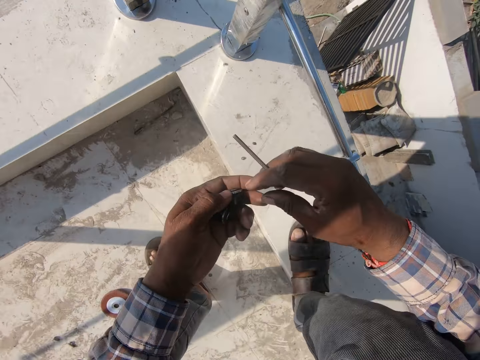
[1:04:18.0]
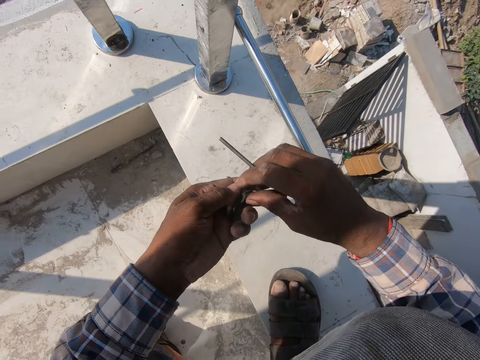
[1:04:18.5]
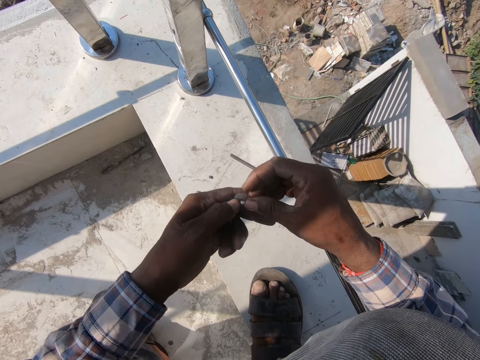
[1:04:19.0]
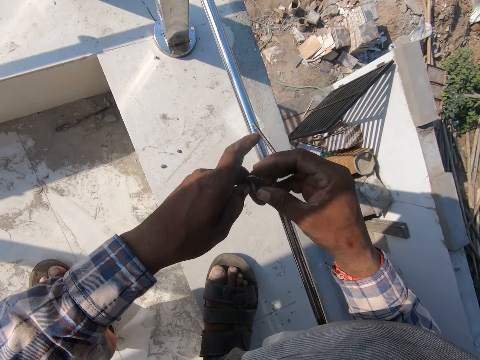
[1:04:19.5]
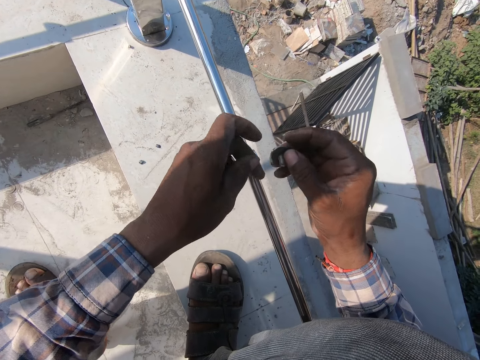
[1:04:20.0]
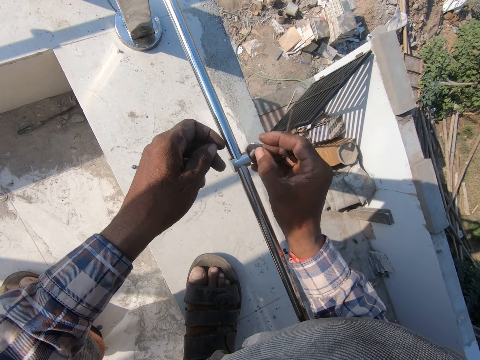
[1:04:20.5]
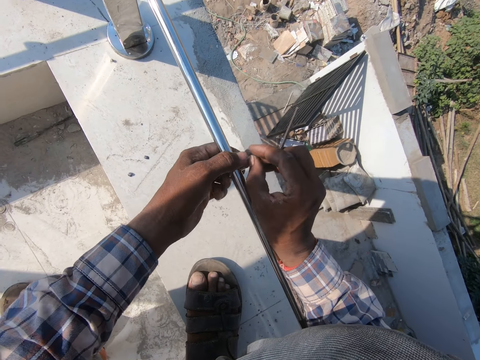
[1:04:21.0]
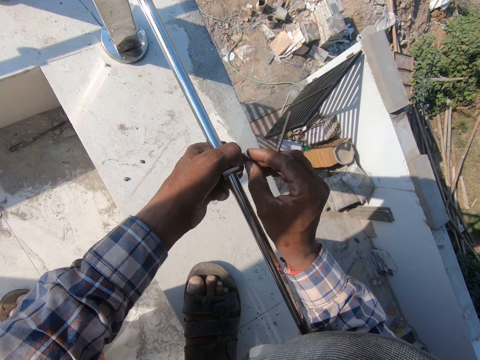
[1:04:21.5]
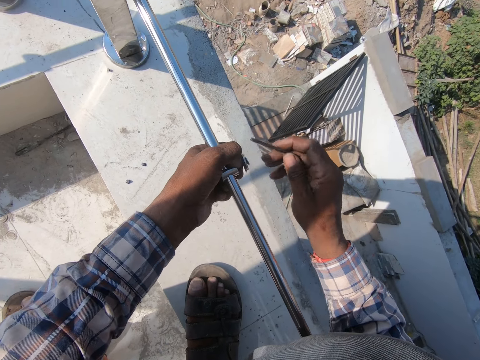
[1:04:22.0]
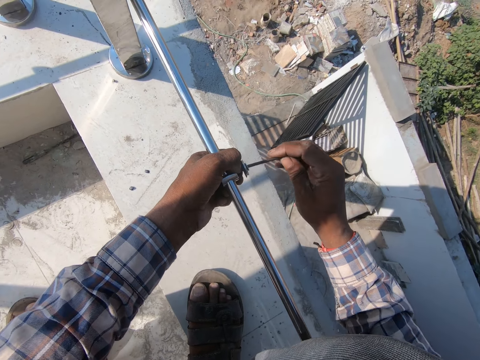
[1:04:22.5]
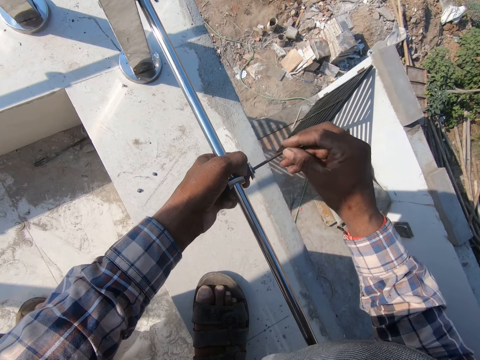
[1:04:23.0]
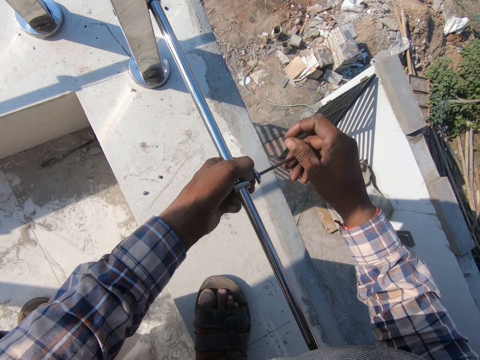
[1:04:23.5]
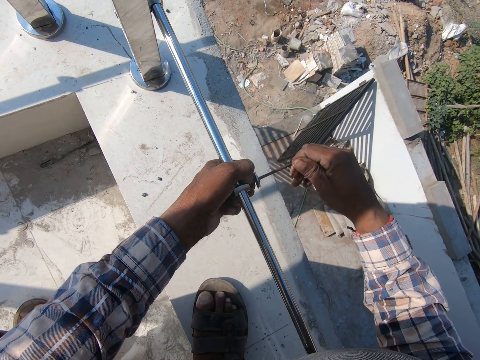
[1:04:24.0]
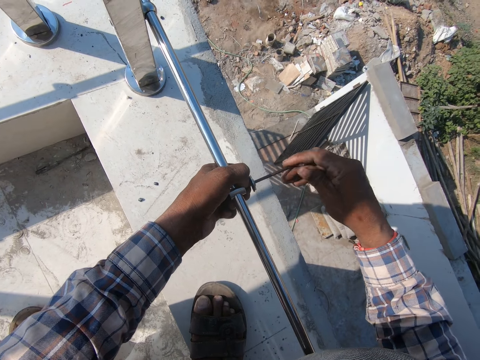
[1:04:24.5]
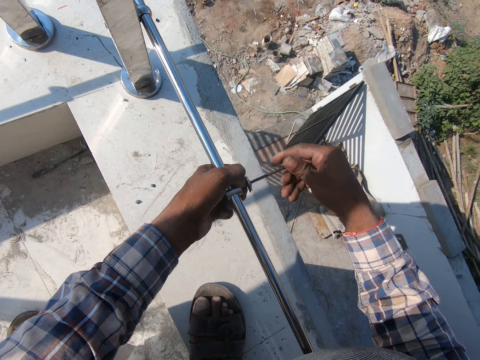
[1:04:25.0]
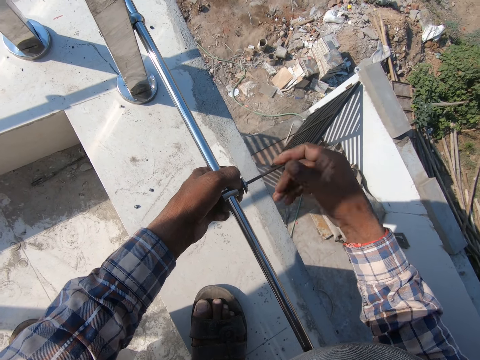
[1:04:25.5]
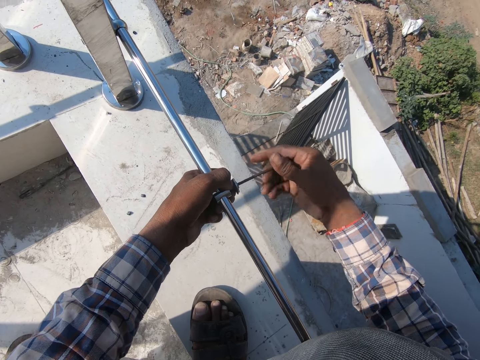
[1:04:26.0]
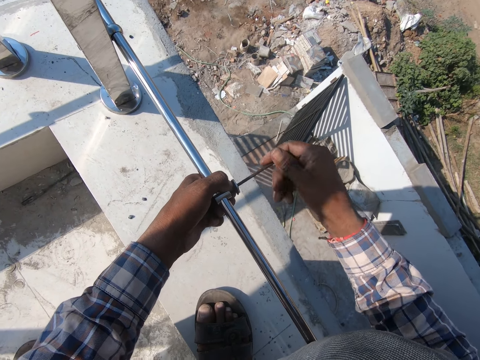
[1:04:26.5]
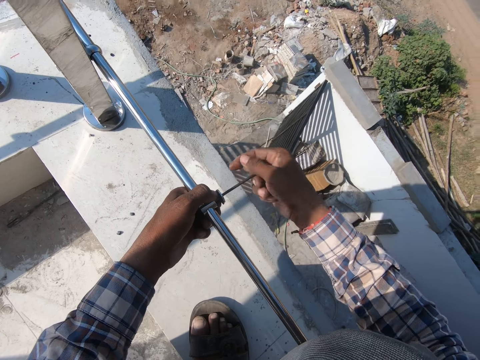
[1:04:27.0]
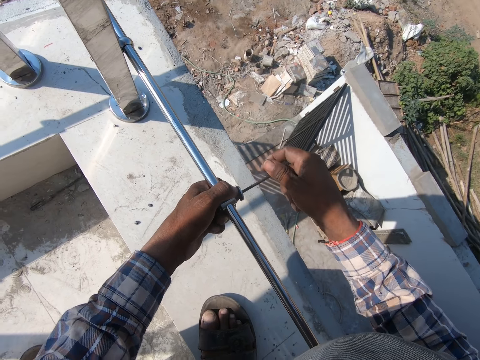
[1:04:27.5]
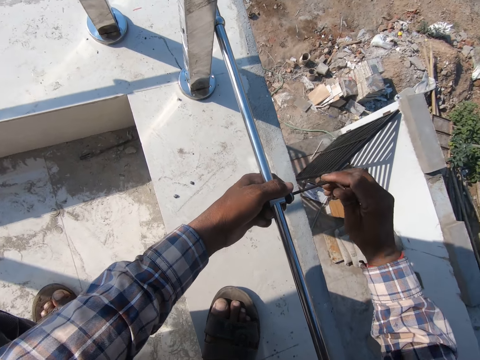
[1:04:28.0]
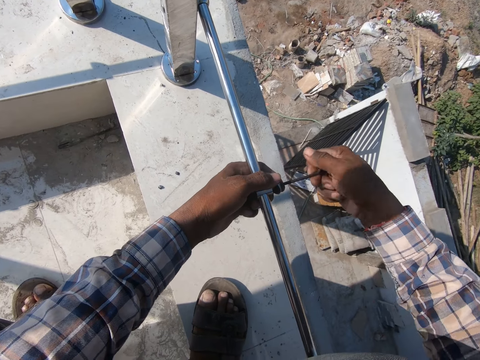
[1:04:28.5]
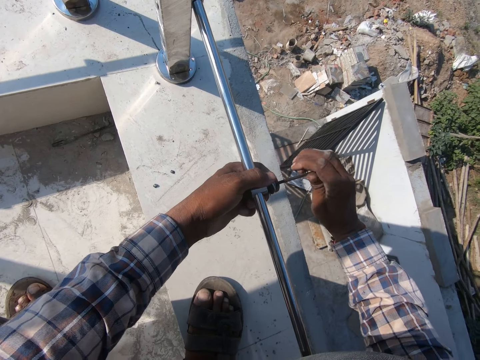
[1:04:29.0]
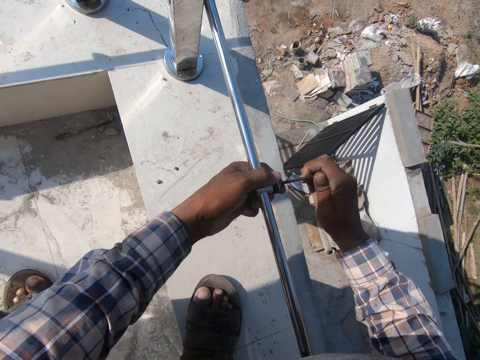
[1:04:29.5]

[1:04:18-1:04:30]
The camera wearer squats. They fix something. They tighten something.

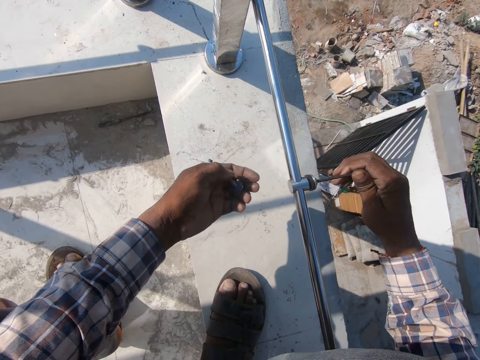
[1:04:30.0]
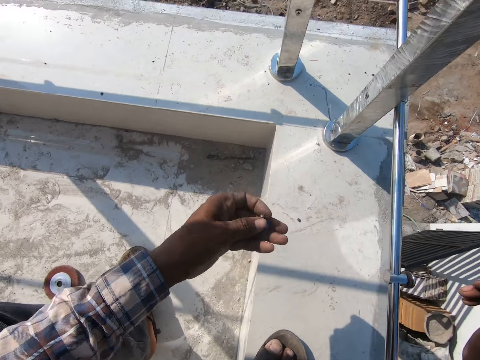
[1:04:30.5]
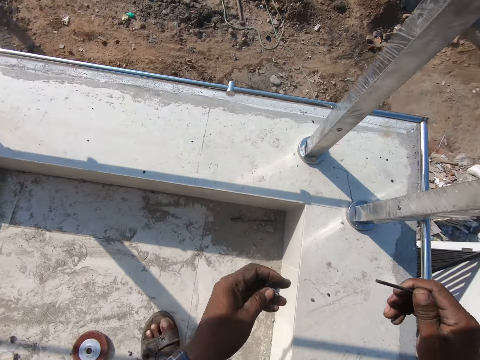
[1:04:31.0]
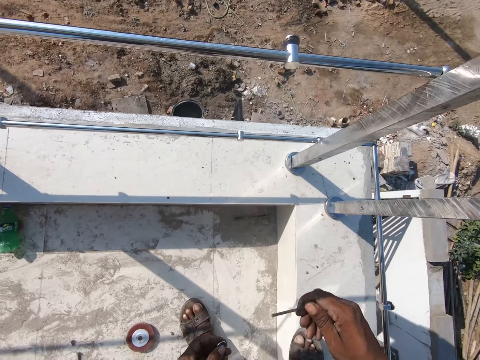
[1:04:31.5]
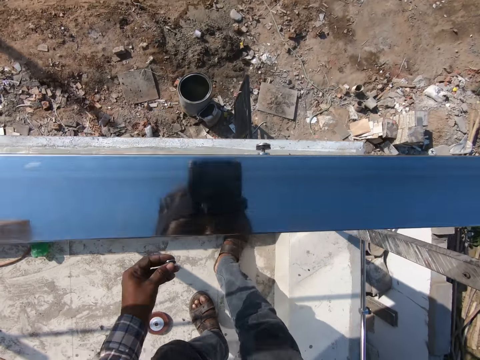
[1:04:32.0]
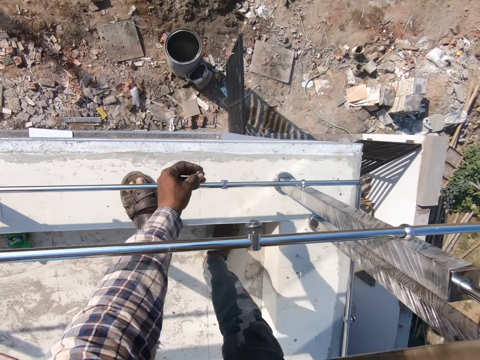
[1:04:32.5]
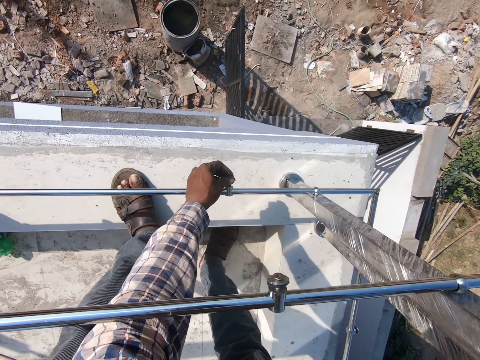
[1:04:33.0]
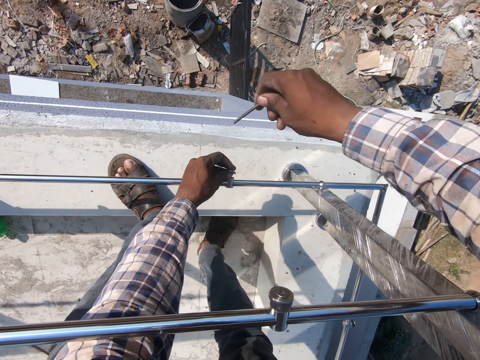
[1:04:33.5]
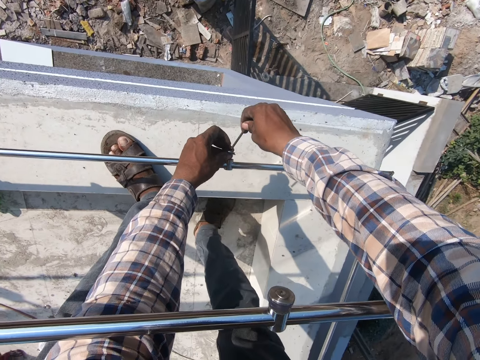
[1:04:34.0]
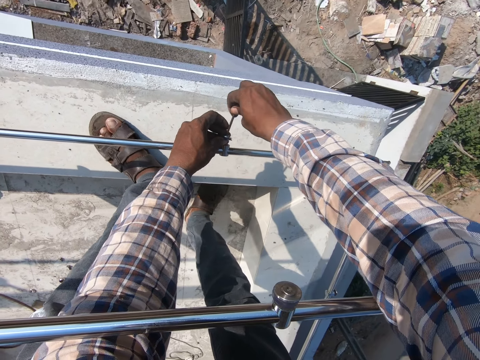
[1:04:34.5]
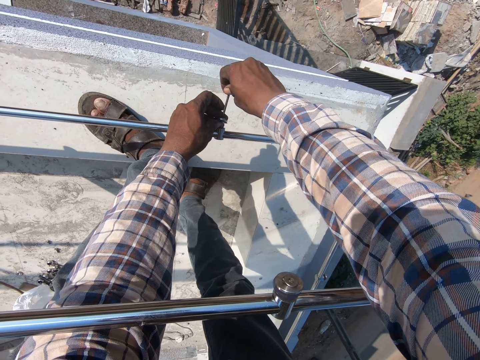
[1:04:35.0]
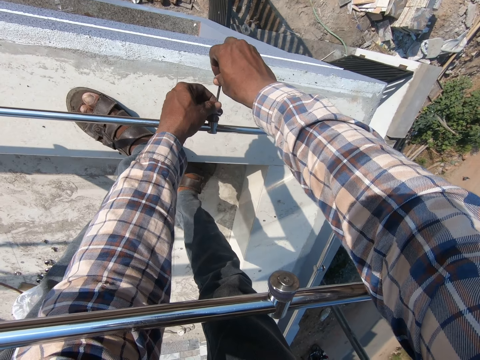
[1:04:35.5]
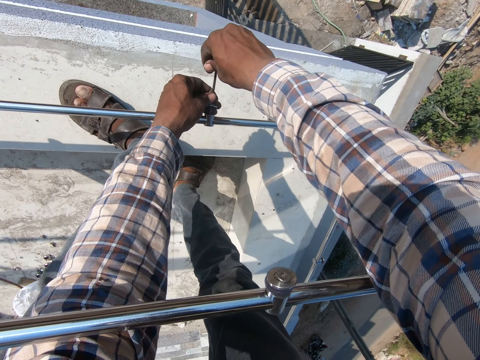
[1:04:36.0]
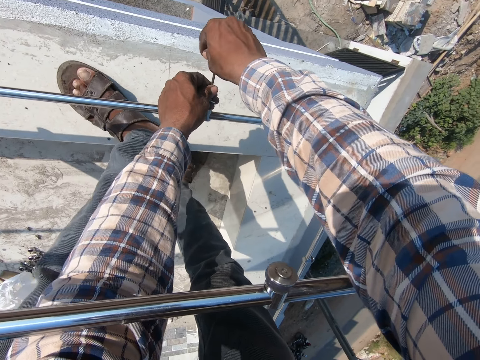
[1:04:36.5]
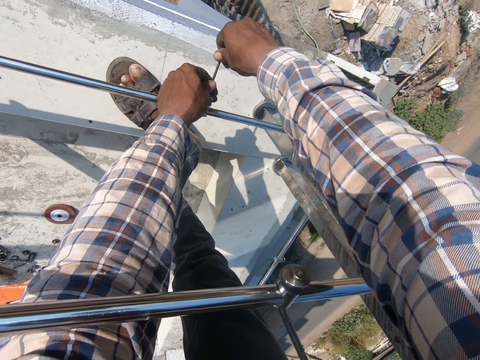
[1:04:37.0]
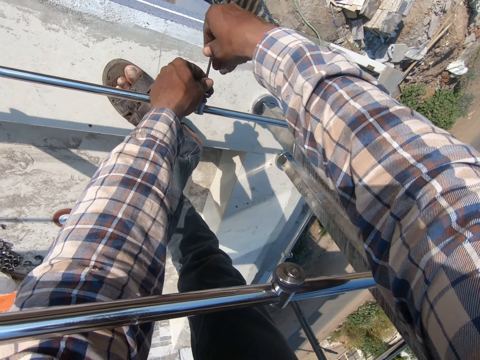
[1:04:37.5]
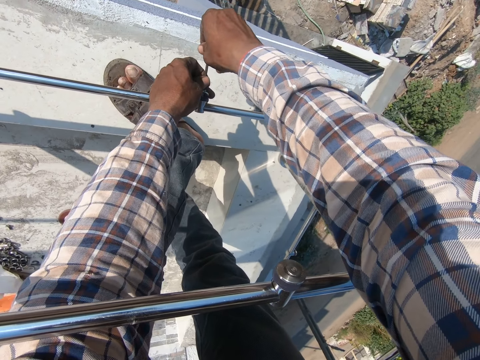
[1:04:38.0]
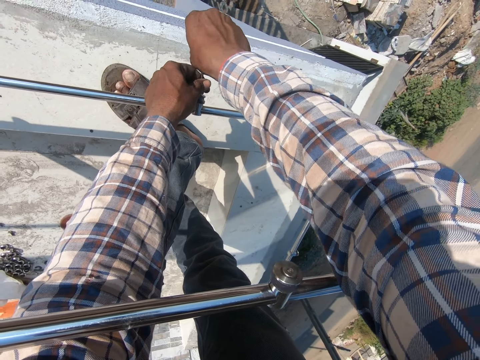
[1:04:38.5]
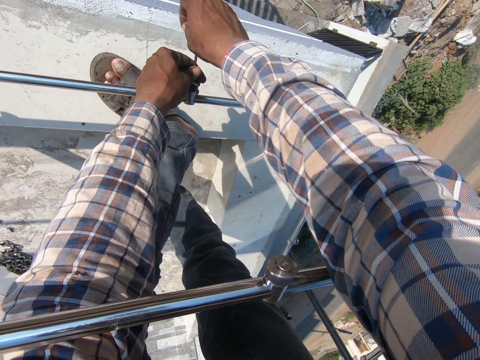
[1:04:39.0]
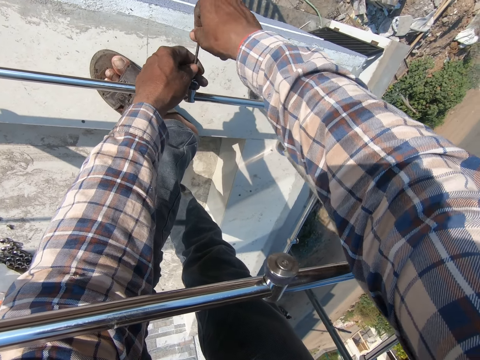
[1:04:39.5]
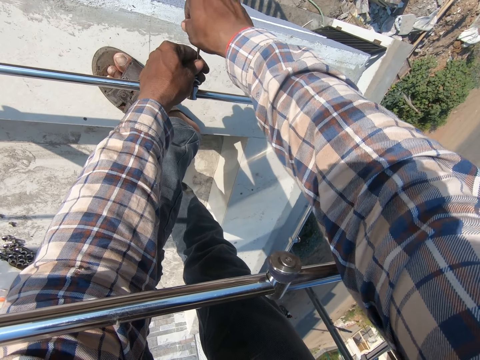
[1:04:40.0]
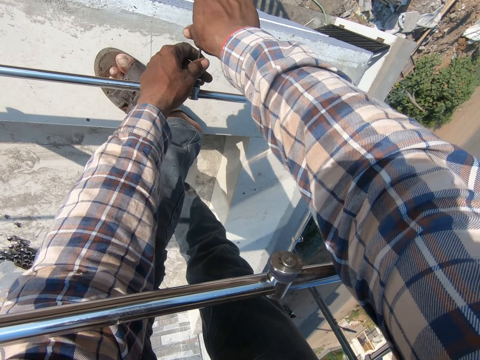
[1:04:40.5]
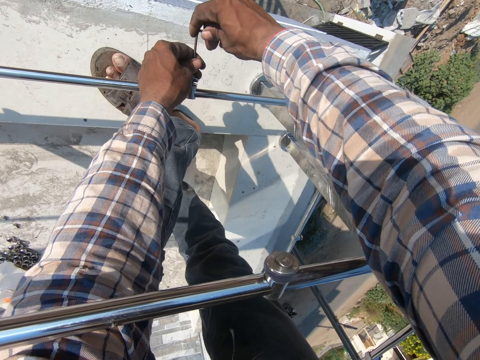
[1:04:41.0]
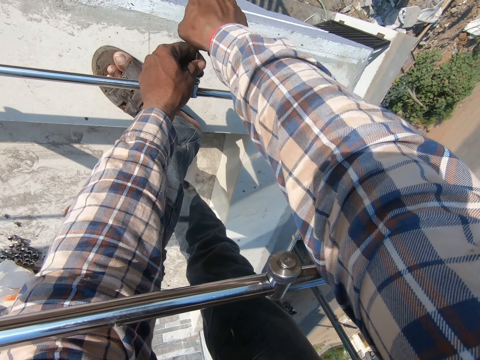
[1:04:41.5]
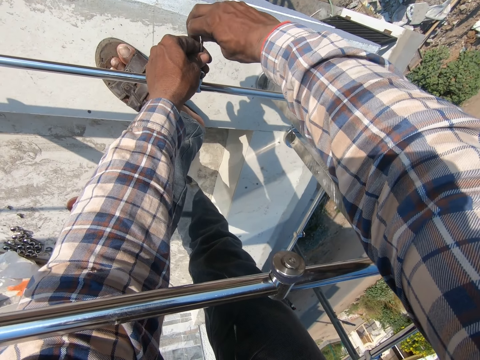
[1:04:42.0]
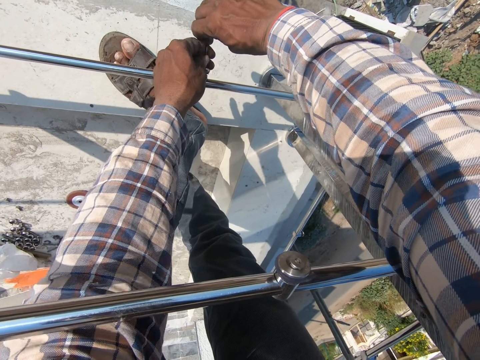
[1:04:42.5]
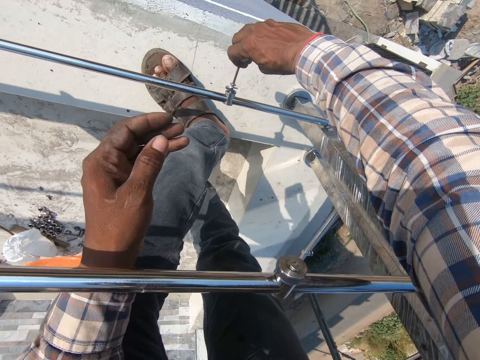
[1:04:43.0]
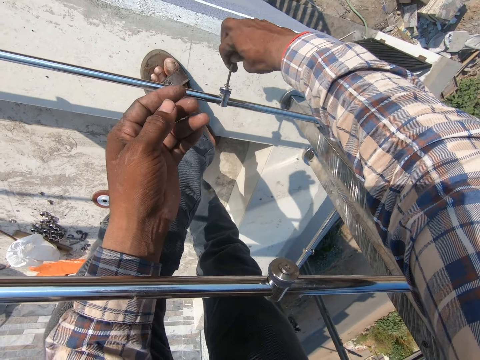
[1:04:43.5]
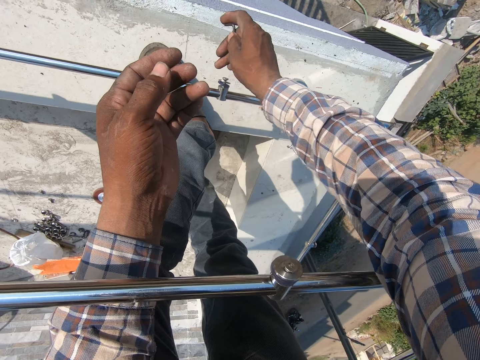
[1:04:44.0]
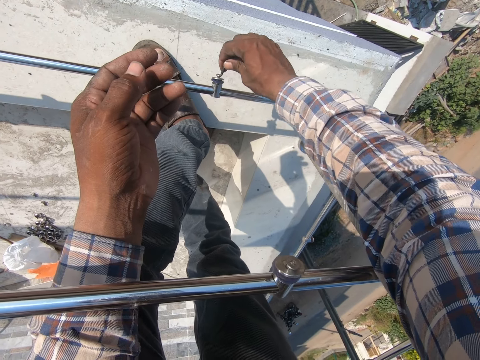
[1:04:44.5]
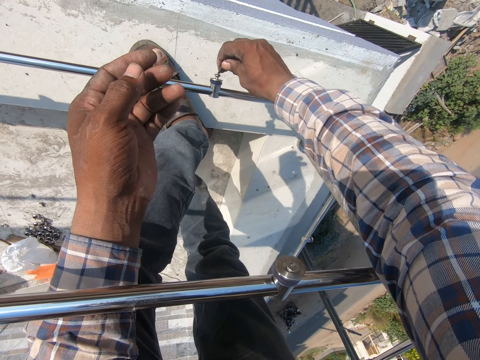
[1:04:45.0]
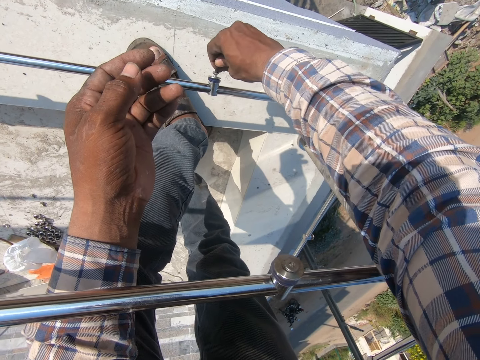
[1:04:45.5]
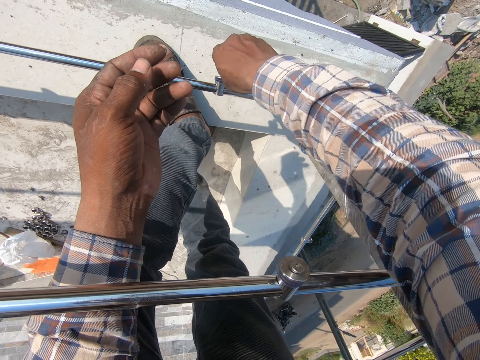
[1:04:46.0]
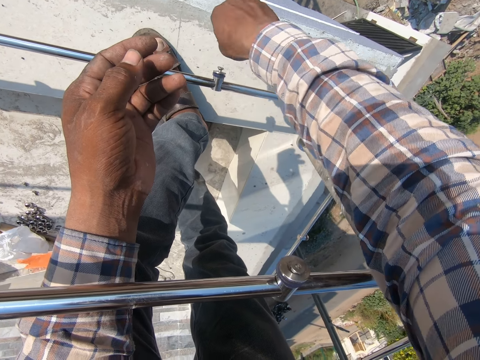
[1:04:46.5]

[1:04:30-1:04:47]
The camera wearer moves around. They fix something. They tighten something.
